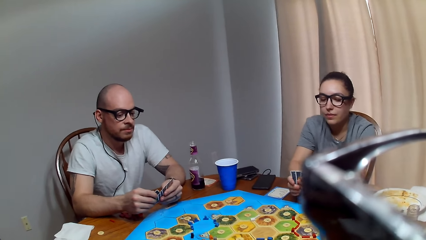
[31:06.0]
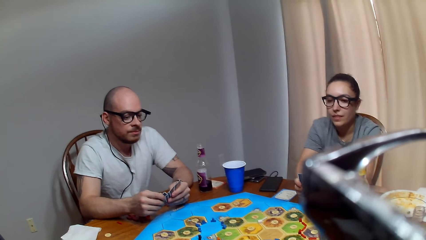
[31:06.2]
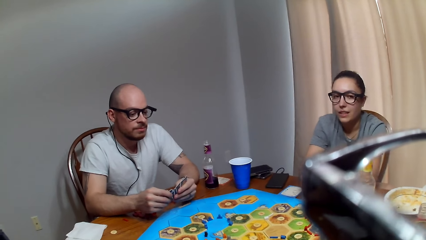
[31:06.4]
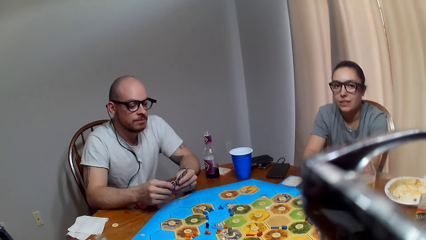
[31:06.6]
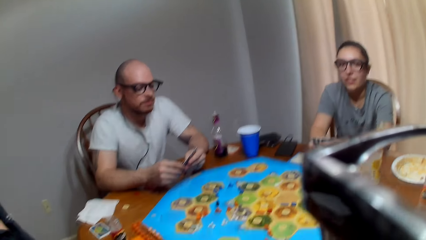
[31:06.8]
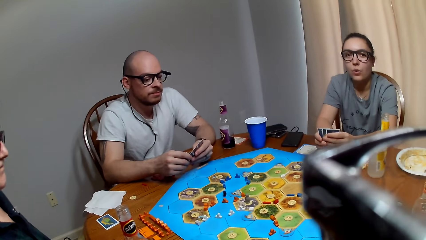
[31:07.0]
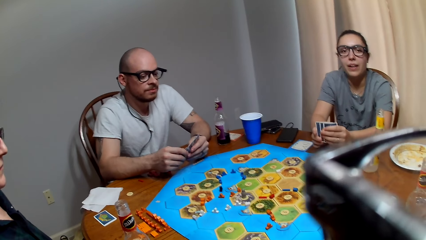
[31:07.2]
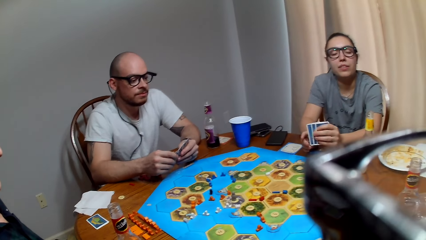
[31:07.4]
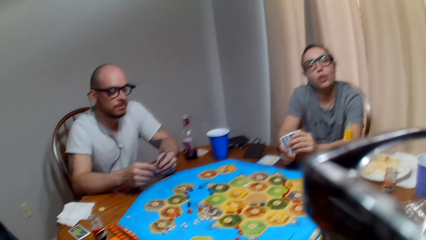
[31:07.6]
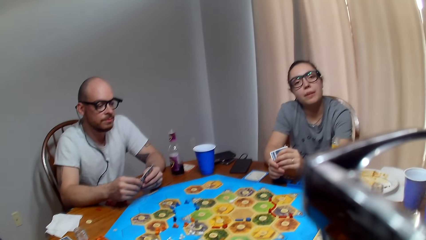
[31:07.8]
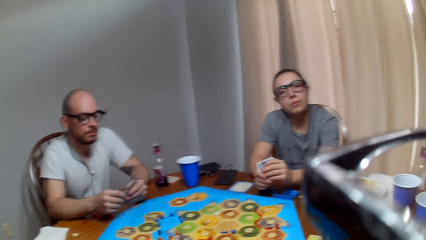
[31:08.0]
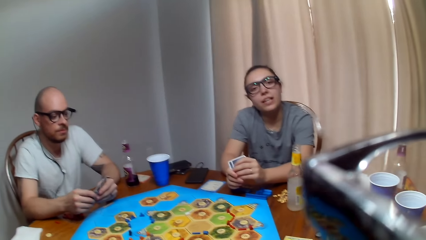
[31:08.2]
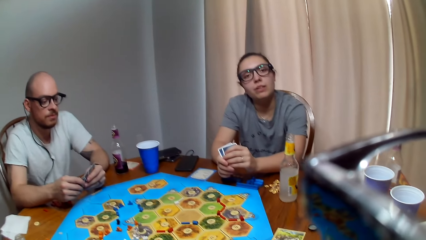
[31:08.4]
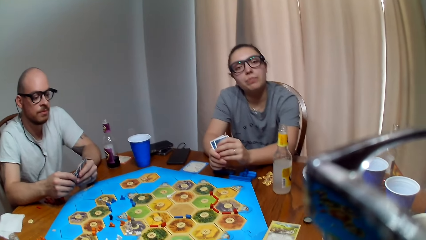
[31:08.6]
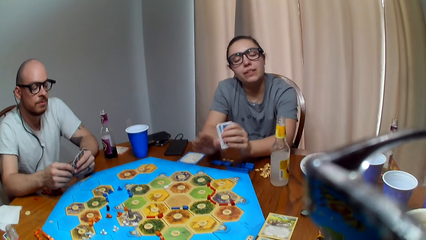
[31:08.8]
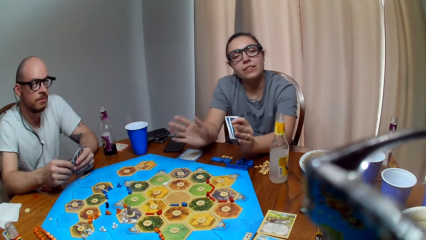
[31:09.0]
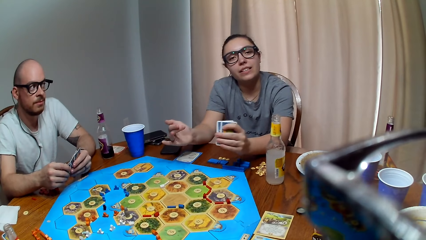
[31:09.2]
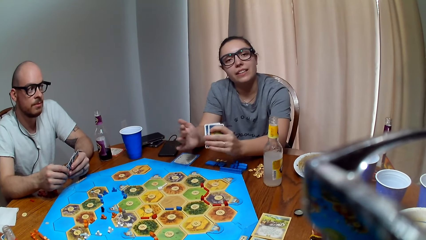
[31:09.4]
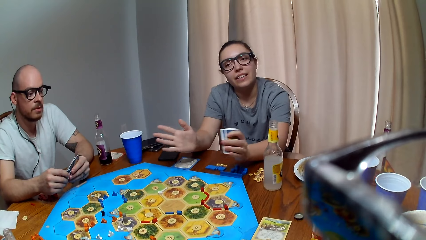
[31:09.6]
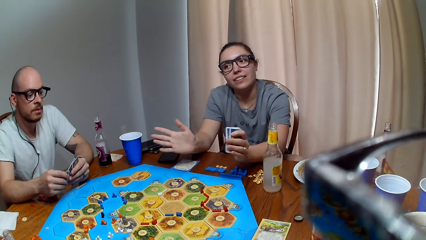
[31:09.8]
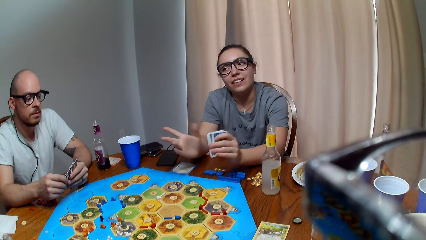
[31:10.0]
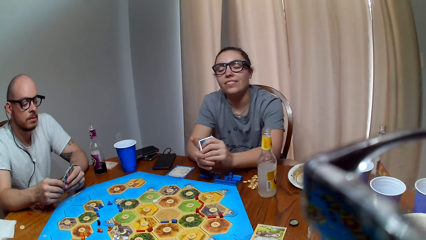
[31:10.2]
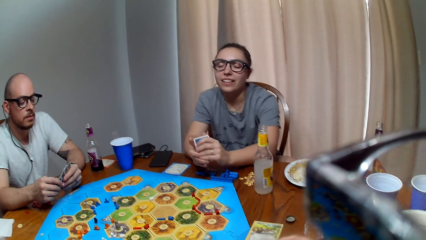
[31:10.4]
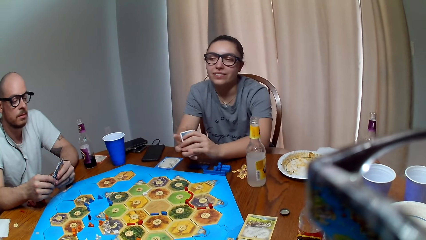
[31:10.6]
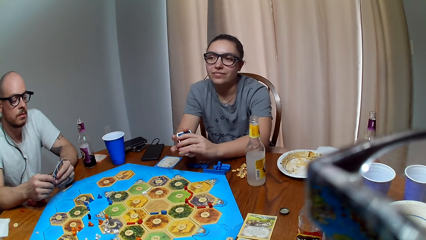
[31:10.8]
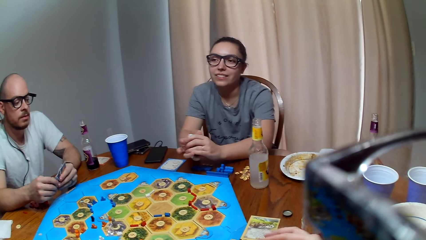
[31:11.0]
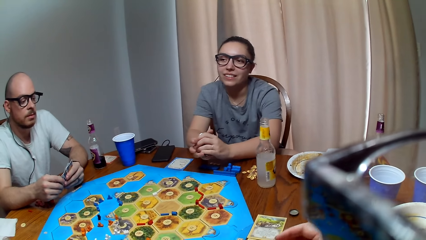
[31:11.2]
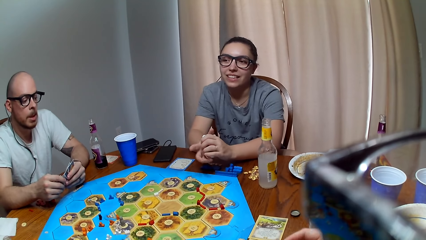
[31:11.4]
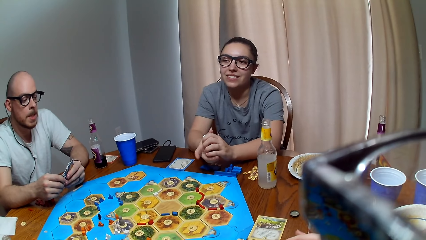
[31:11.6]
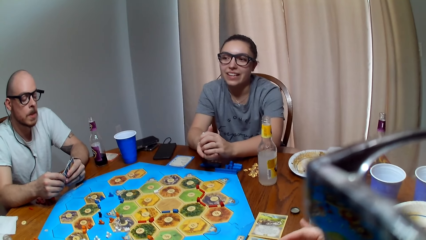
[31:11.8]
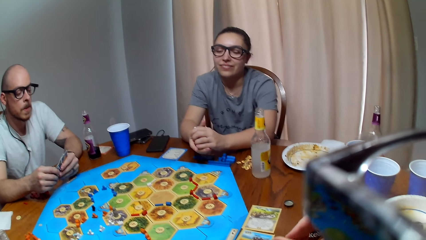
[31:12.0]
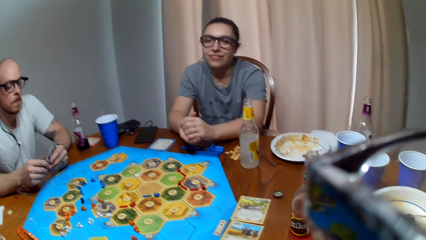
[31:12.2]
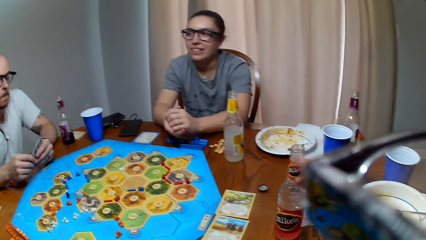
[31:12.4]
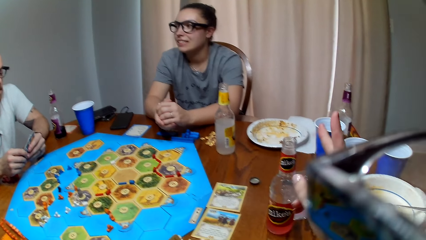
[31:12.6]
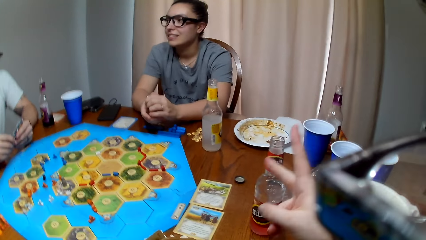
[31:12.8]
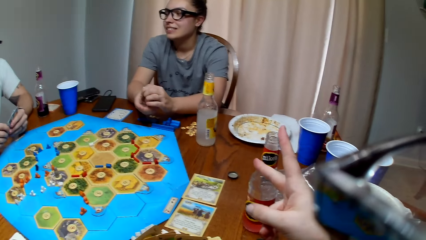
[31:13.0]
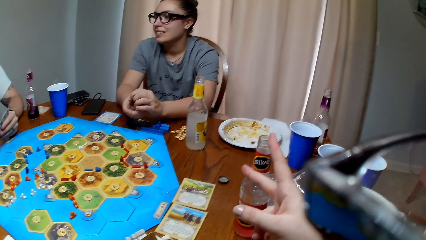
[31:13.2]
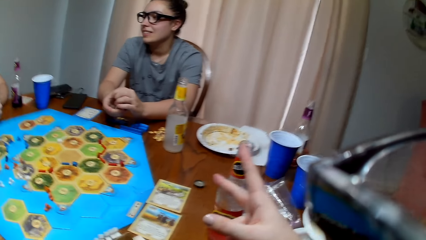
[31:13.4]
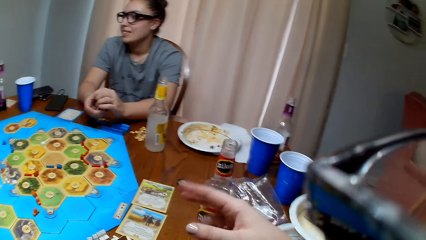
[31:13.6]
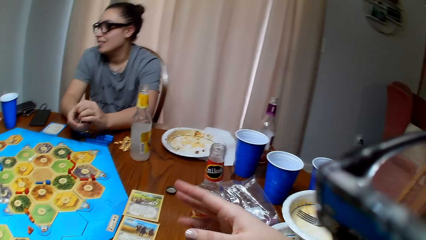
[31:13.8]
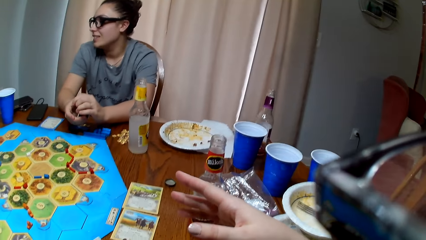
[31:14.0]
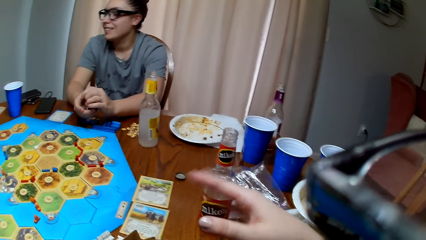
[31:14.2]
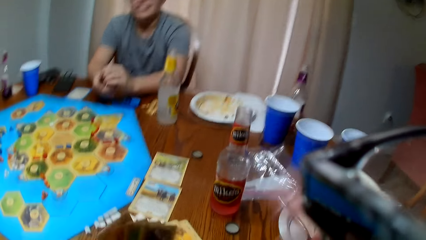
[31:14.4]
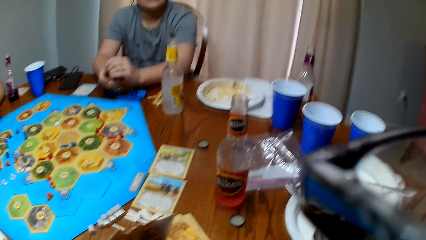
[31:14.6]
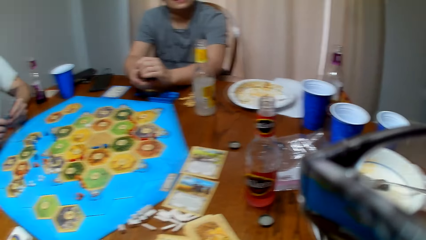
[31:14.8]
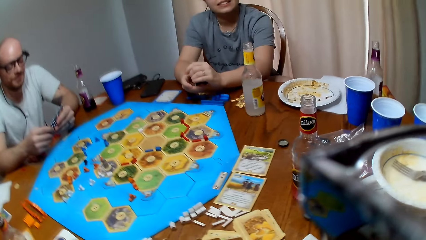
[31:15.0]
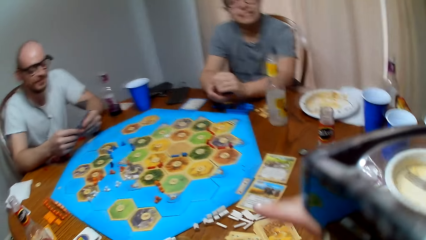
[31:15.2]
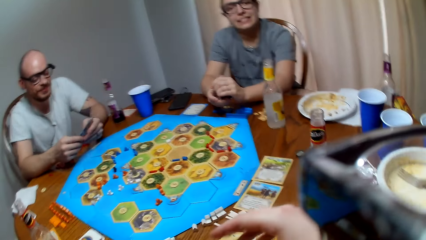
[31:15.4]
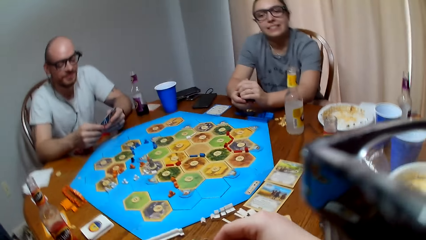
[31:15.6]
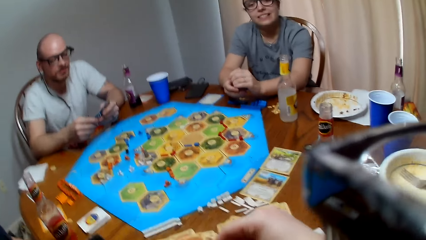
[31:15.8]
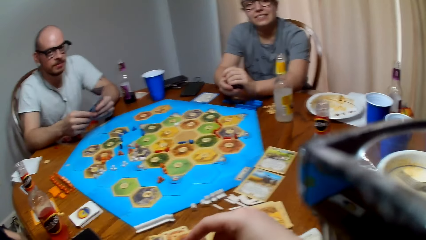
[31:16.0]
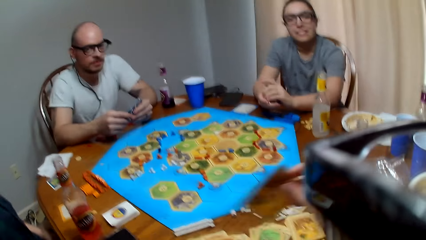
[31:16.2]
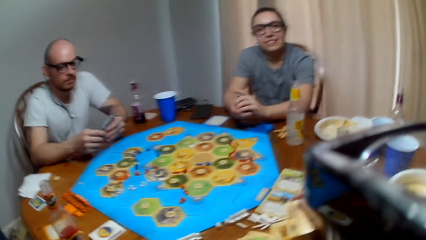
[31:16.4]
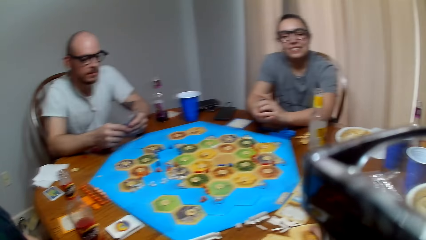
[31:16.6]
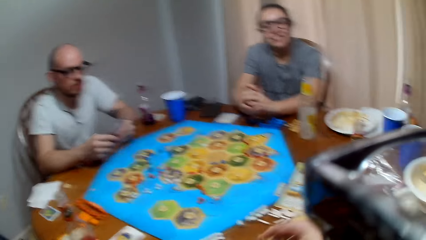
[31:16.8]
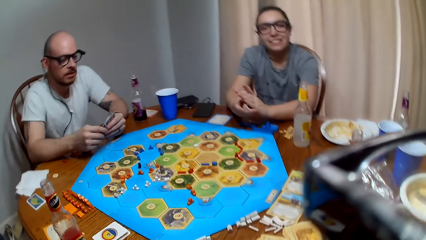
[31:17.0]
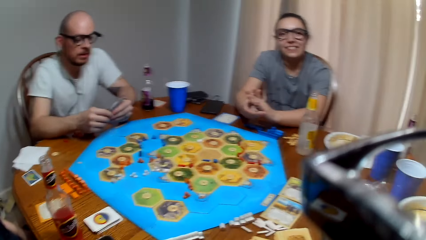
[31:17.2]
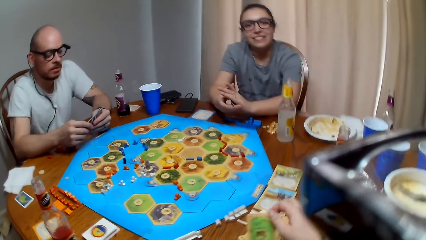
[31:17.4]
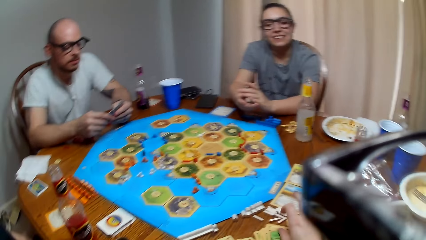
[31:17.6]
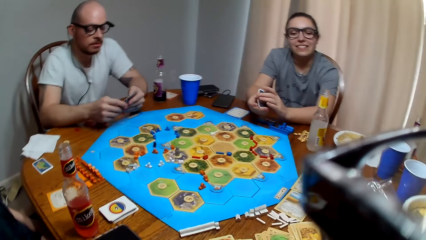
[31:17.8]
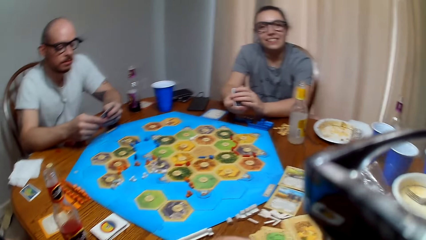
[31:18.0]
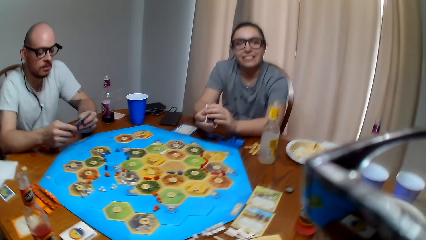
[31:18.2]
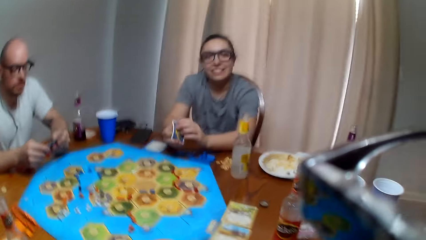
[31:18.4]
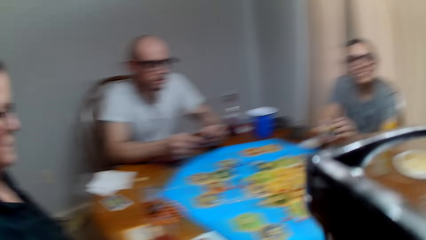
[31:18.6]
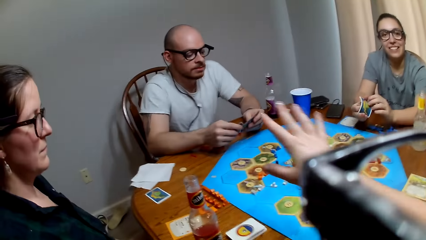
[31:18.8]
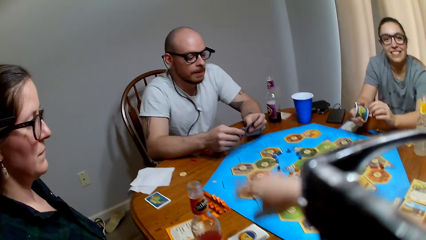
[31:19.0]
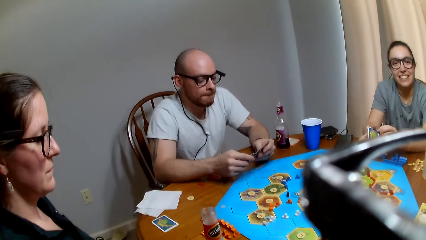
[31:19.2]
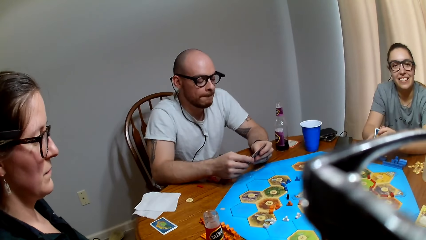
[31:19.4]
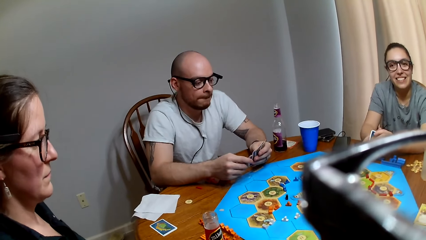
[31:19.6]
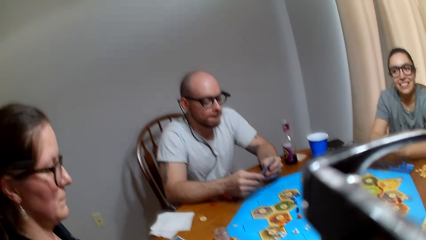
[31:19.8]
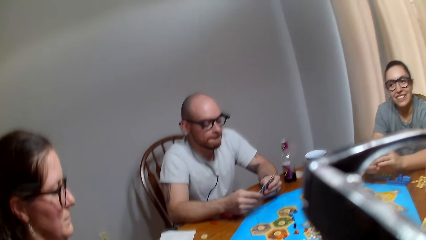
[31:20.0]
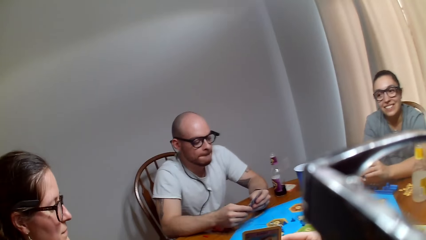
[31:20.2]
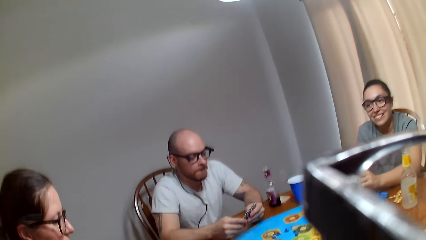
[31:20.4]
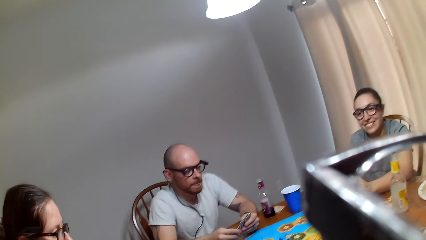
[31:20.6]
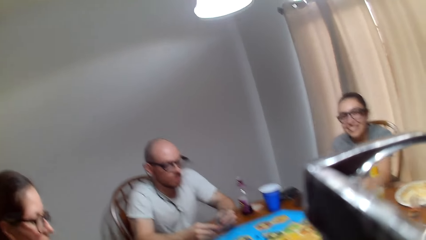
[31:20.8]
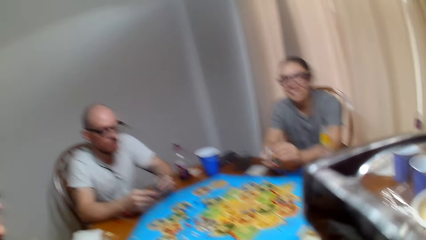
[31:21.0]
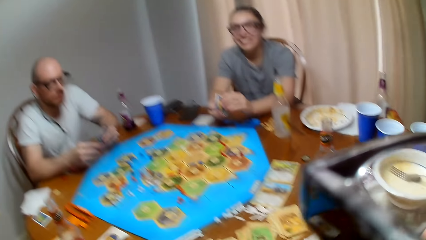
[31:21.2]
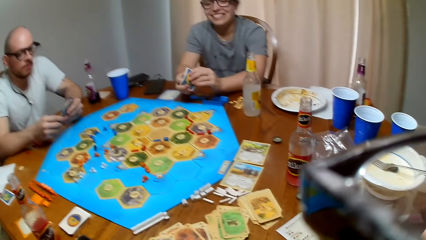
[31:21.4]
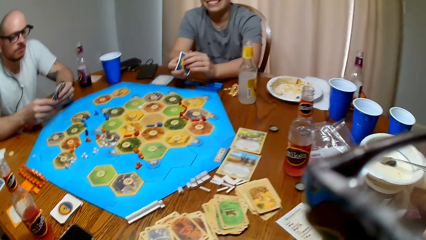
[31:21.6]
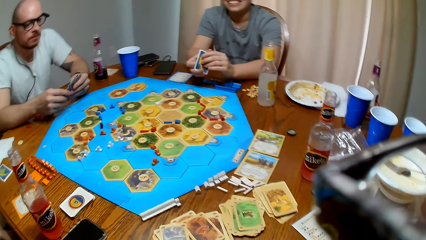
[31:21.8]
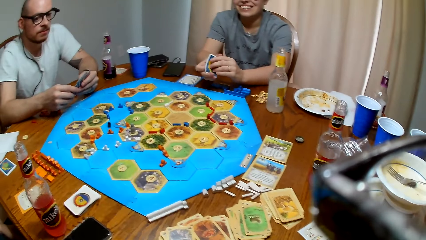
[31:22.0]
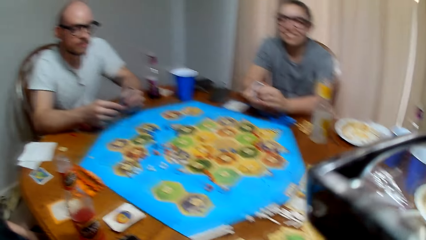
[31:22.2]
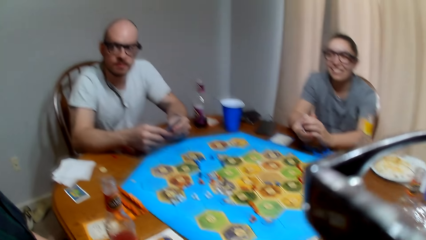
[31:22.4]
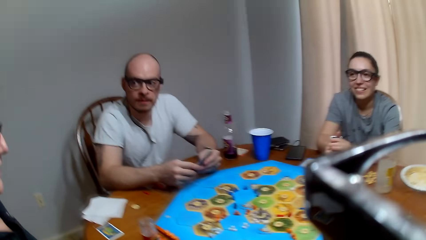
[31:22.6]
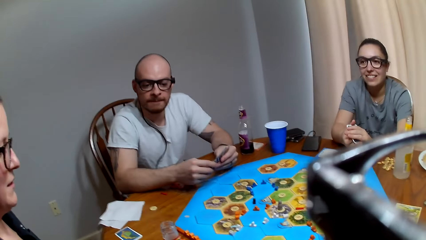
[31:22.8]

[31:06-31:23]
The camera wearer talks to a woman. The woman converses with the camera wearer. The camera wearer responds to the woman. She sings. A man responds to the camera wearer. The camera wearer moves her hand over the board. The man makes a remark.
